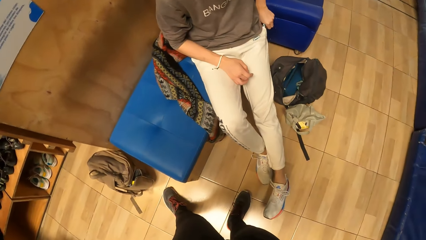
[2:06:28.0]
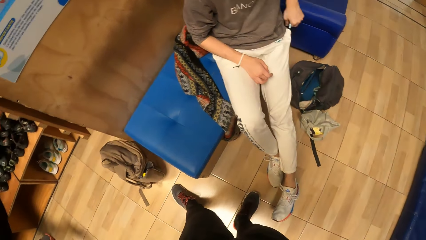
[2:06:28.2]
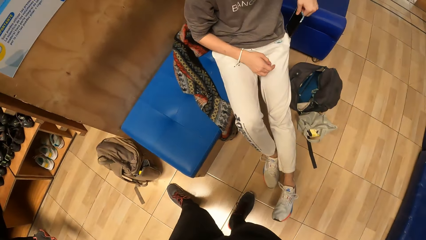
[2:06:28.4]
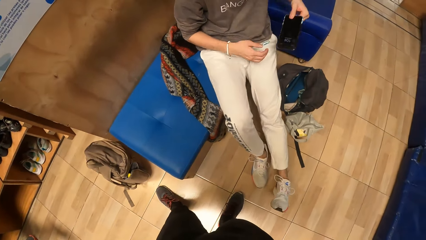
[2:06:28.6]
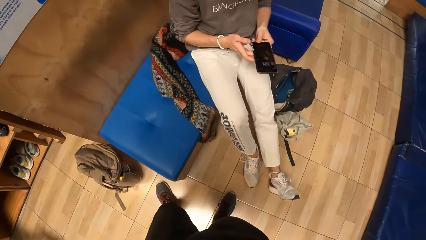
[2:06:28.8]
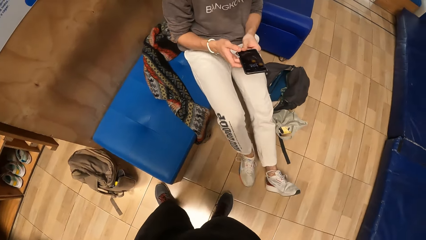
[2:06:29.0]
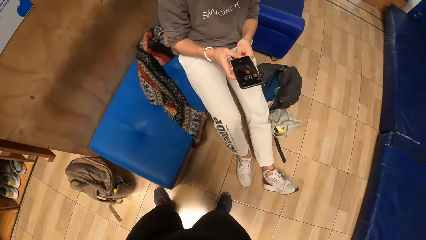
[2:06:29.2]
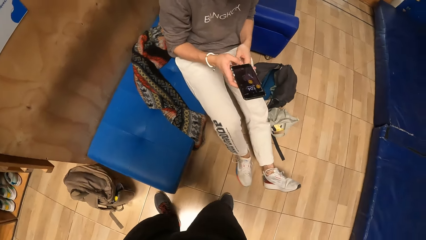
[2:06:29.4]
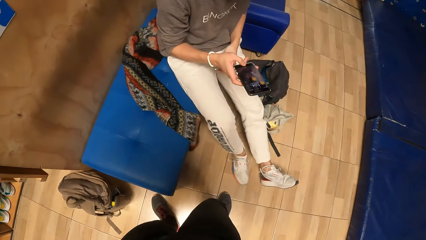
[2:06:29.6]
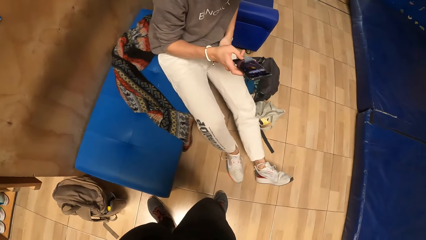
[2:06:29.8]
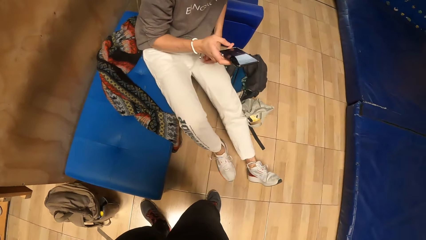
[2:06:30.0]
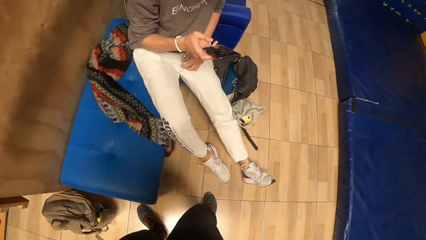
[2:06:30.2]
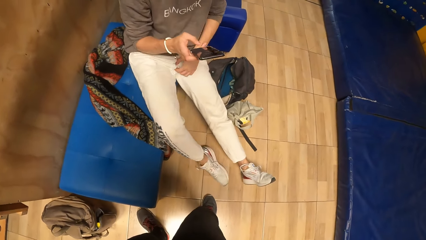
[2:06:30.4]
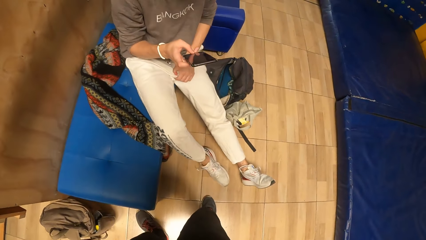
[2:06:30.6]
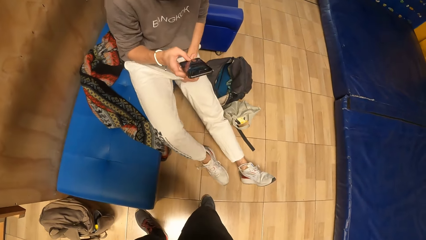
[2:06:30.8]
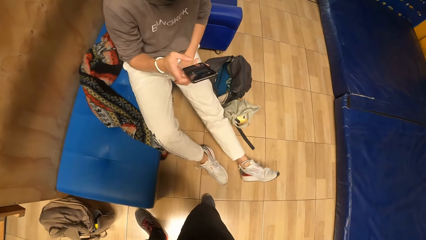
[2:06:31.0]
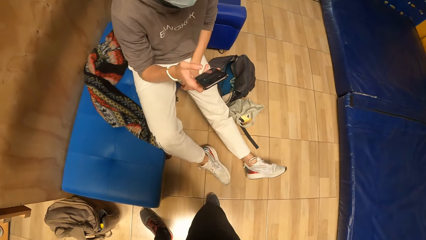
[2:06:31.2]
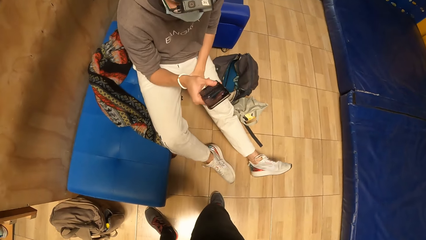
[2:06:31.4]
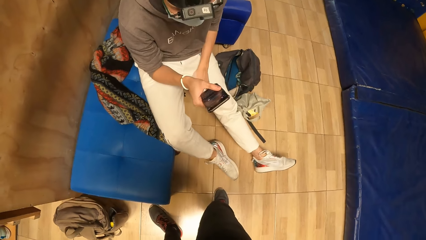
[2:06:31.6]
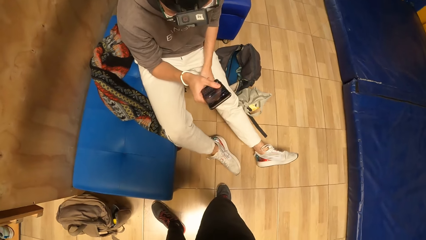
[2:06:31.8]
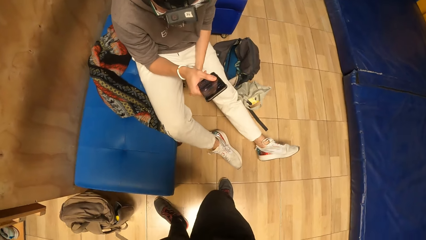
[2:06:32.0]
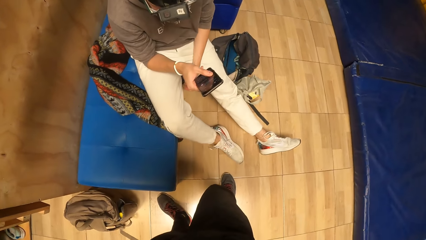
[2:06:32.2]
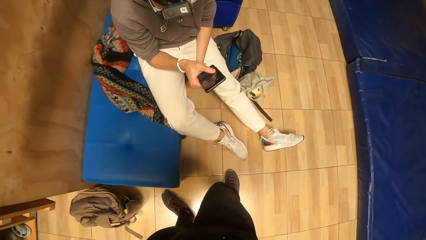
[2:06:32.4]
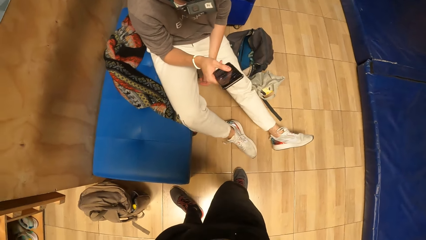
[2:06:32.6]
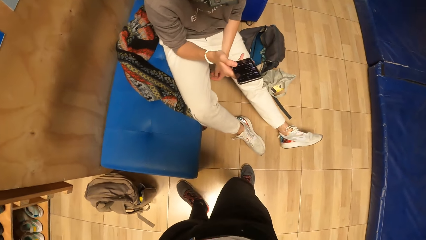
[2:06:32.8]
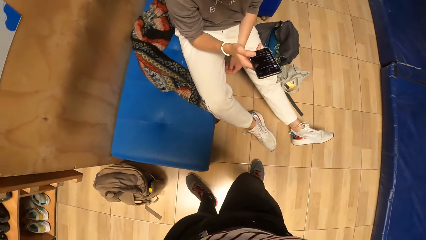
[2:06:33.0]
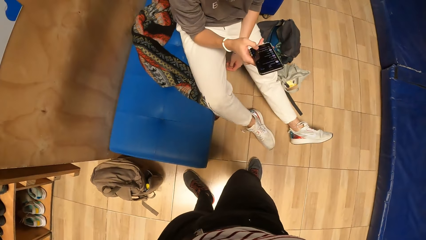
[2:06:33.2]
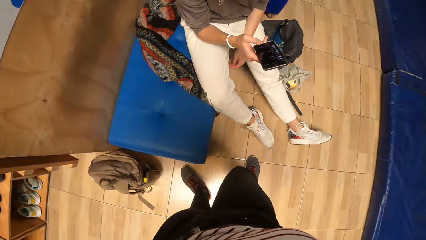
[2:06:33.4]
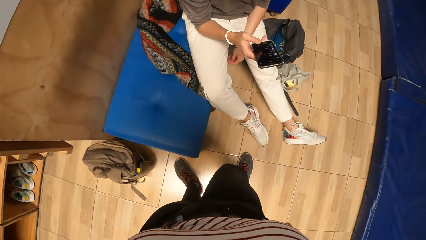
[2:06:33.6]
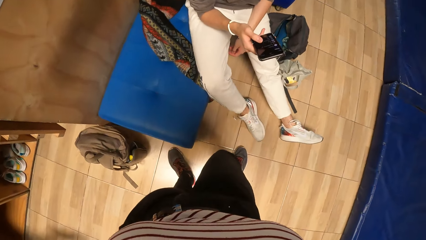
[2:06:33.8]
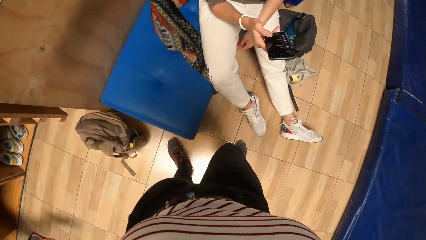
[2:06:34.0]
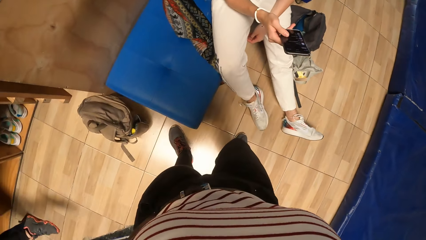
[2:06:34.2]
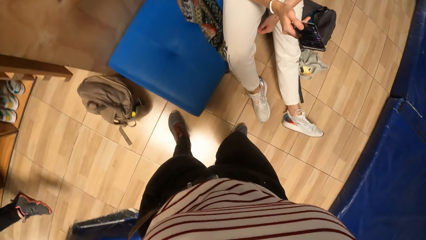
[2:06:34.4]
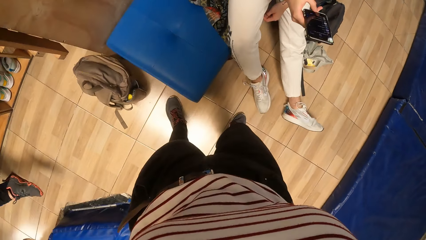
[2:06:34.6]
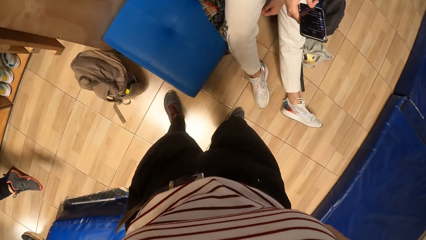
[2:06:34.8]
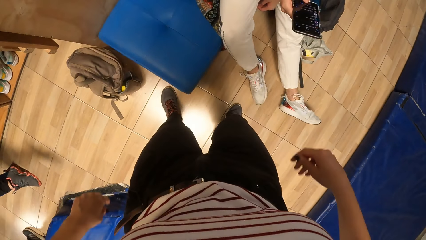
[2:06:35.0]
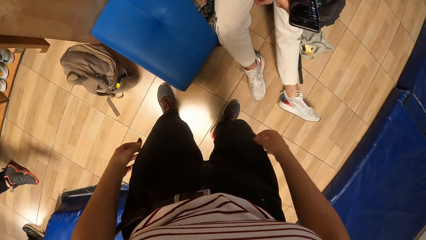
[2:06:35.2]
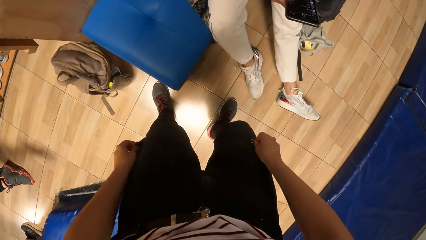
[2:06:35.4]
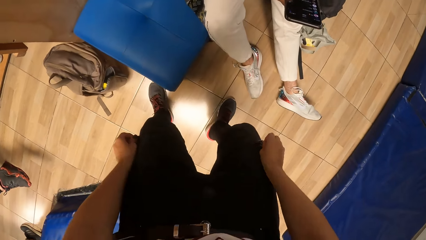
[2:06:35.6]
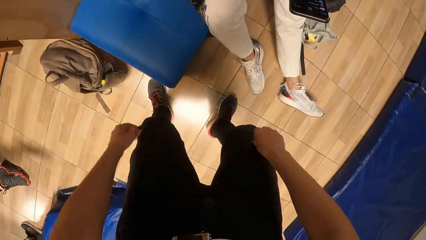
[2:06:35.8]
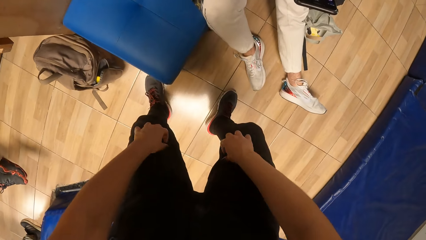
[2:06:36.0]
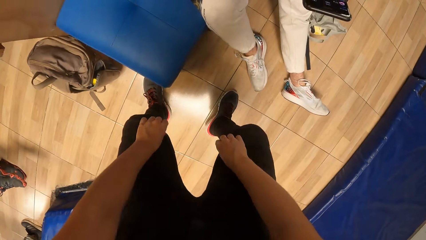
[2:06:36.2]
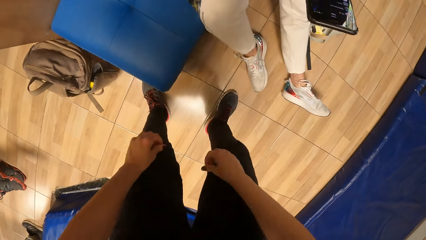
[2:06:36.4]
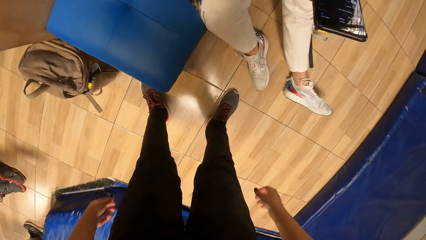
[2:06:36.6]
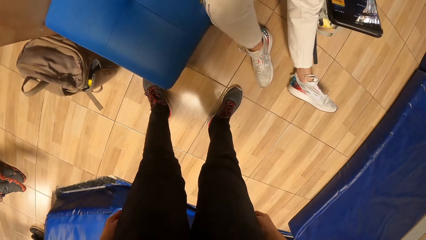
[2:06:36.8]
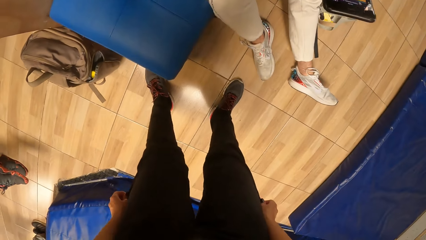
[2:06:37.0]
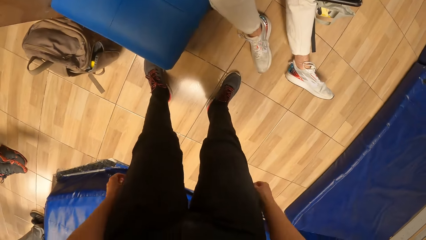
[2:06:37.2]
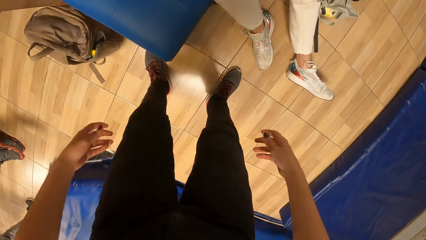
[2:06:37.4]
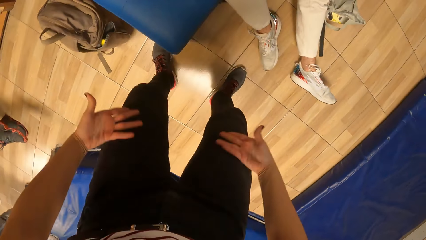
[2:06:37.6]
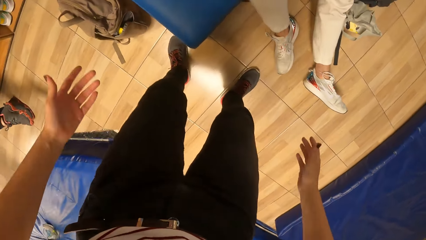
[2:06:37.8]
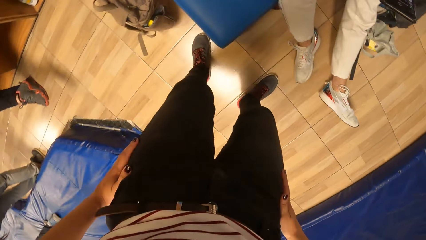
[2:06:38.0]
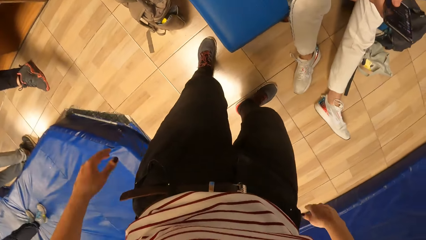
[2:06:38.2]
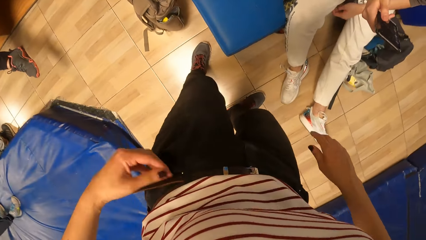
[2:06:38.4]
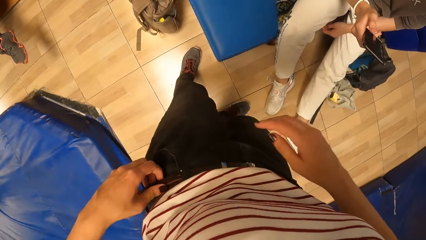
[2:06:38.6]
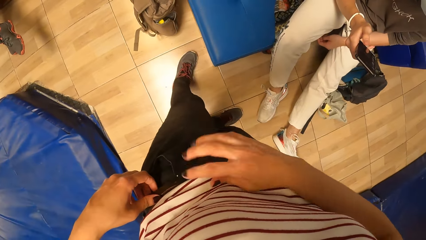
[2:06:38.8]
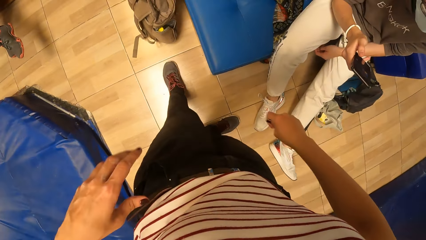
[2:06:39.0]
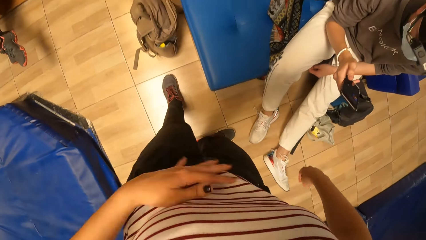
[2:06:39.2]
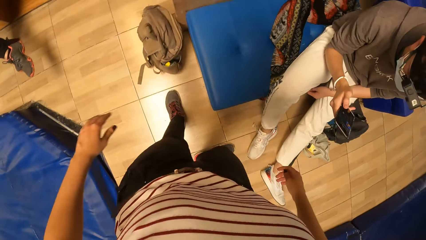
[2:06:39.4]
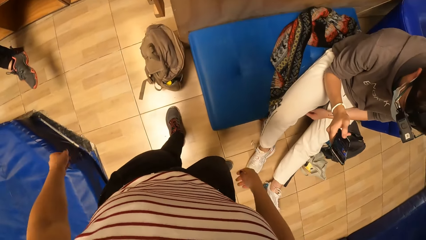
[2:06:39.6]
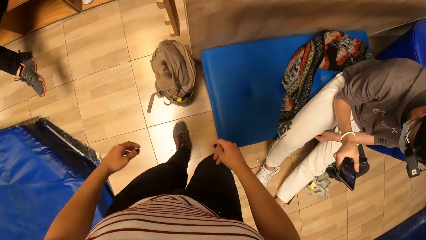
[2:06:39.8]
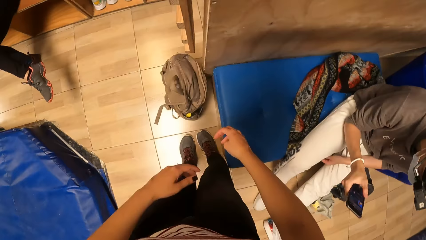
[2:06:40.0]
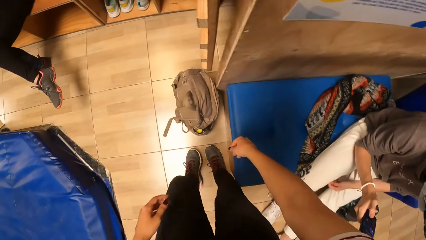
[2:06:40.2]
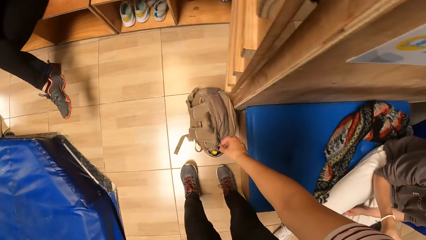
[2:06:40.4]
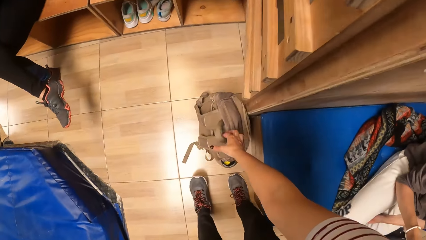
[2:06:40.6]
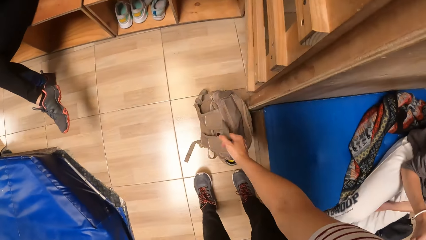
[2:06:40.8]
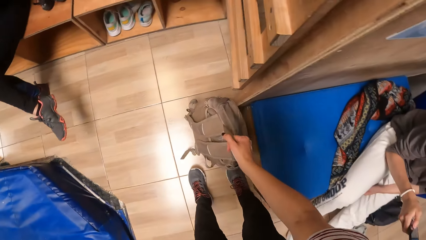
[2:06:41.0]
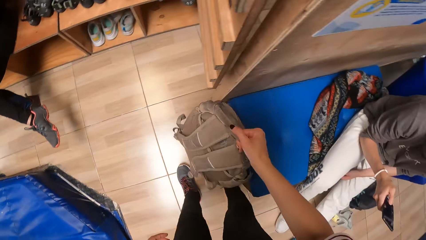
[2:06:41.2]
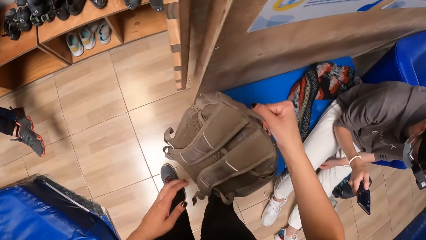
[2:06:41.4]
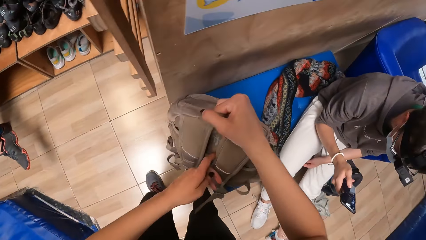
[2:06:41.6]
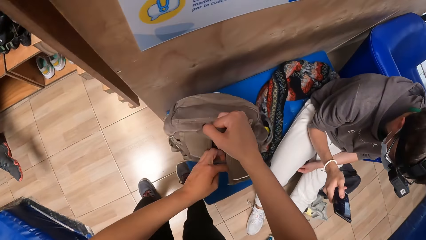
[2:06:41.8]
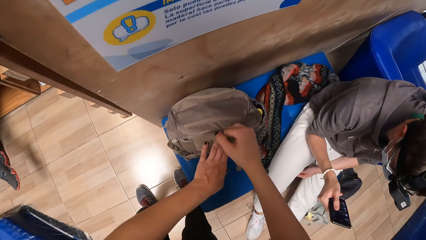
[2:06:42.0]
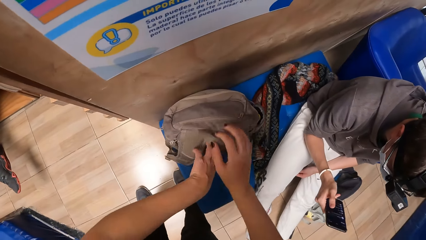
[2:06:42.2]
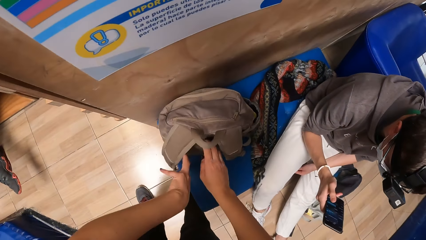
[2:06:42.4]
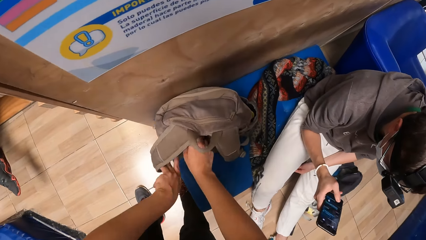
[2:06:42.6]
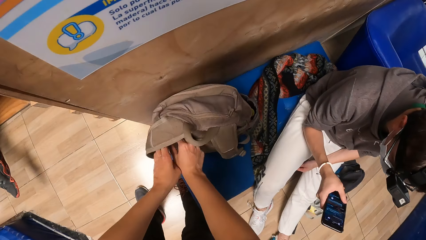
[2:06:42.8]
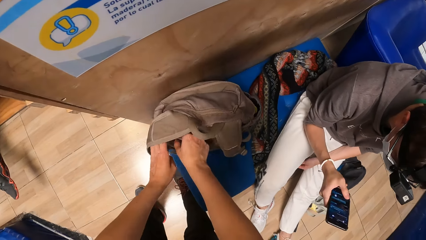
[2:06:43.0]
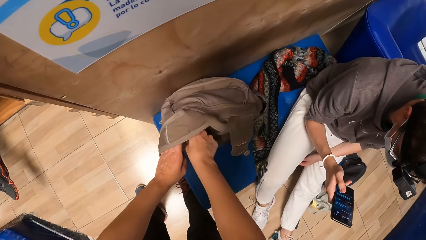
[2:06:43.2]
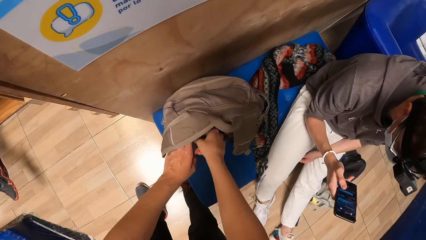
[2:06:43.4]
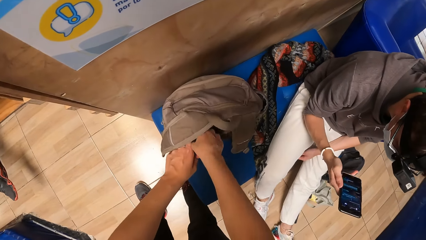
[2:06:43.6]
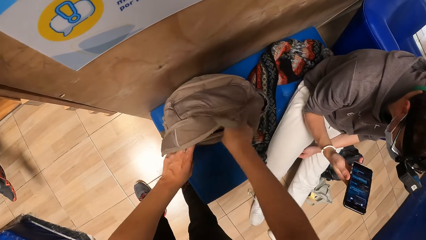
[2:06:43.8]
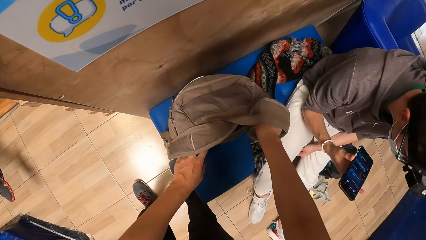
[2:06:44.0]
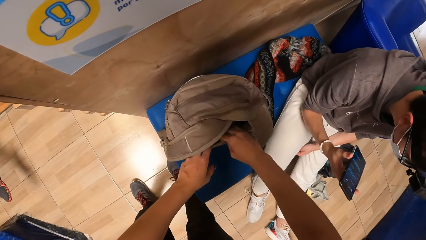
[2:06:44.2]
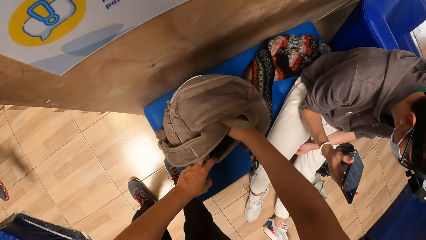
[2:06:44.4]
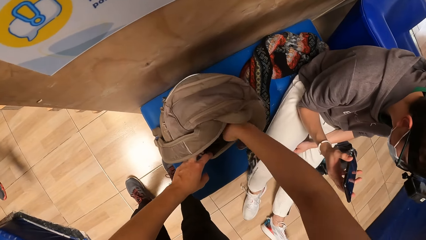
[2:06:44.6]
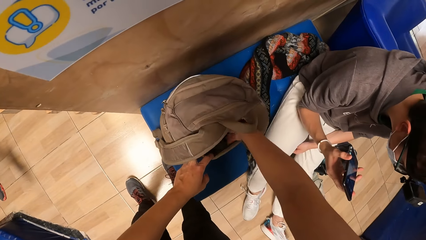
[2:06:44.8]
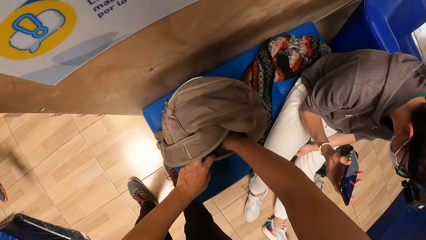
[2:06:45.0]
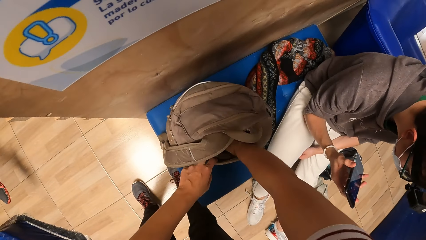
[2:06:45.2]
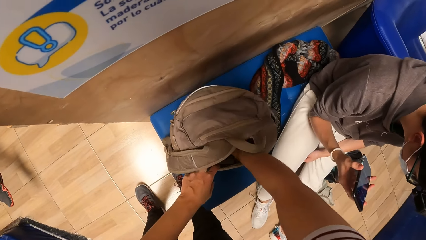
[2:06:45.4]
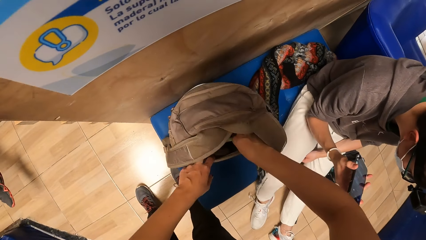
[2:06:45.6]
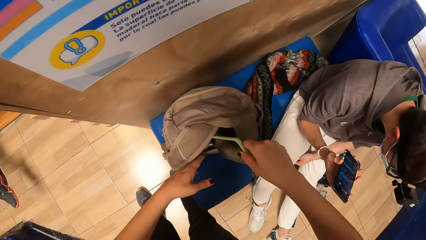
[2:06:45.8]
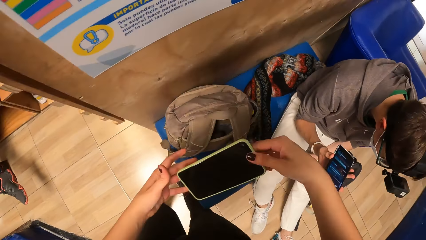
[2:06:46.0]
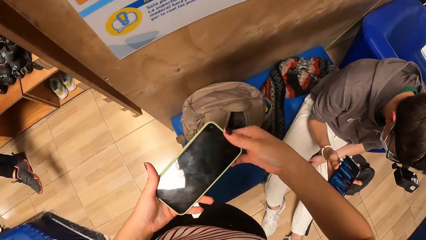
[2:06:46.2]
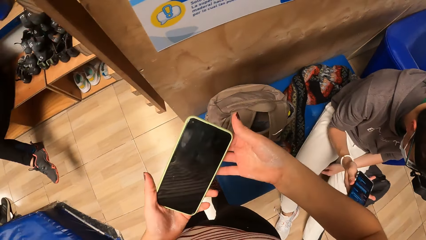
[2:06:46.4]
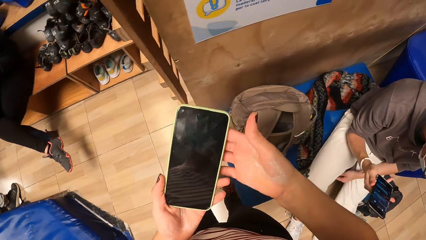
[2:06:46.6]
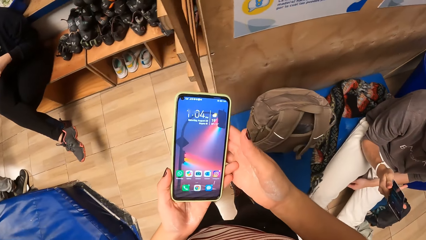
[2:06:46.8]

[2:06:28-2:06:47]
The man brings out a cellphone from his pocket with his left hand, passes the cellphone to his right hand, and operates the cellphone with his right hand. The camera wearer adjusts her cloth with both hands. She moves the hands. She steps forward. She lifts a bag on the floor with her right hand. She touches the bag with her left hand and drops the bag in her right hand on a sofa. The man operates the phone. The camera wearer opens a zip on the bag with her right hand. She brings out a cellphone from the bag with her right hand.
